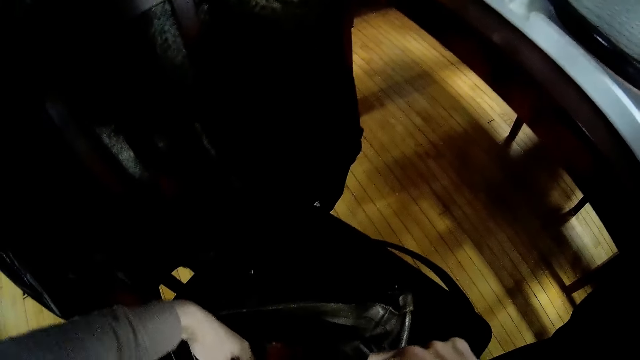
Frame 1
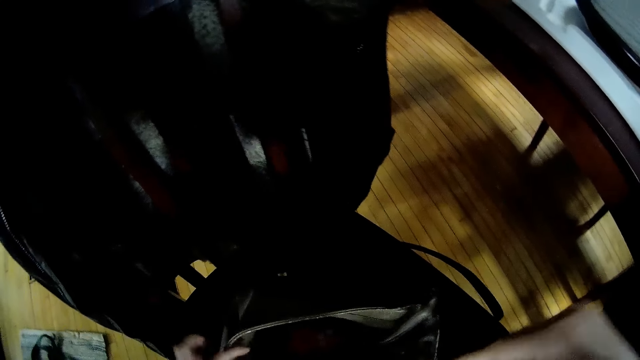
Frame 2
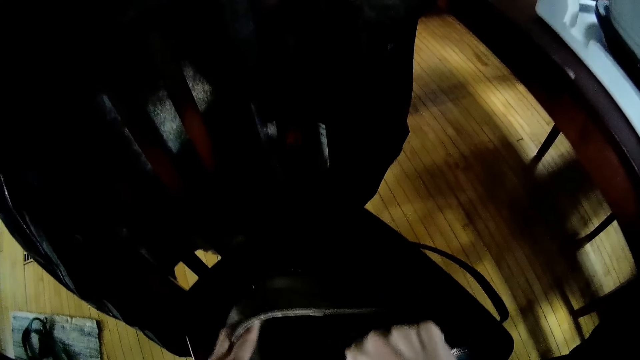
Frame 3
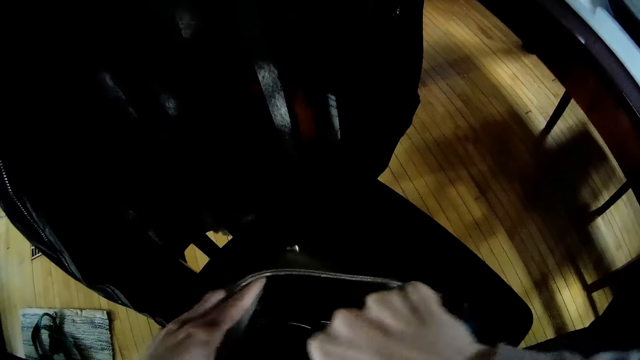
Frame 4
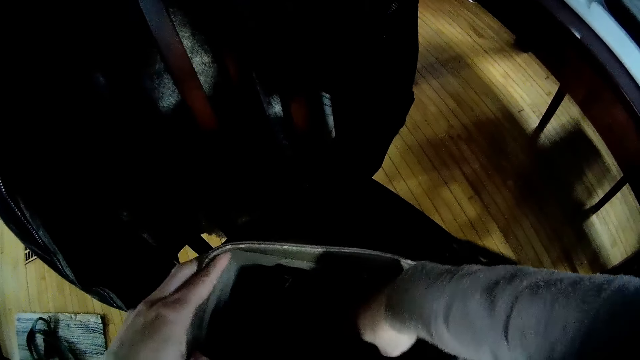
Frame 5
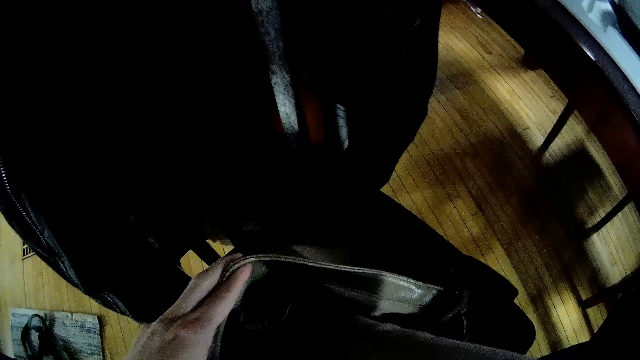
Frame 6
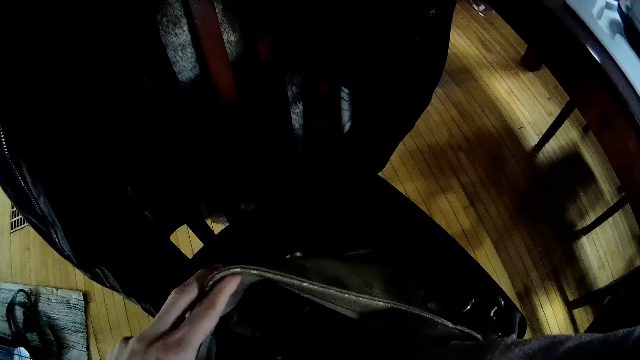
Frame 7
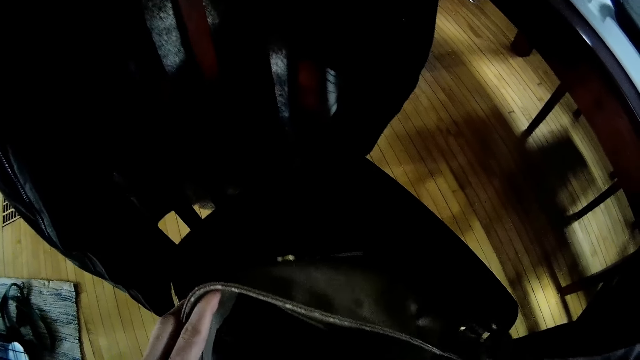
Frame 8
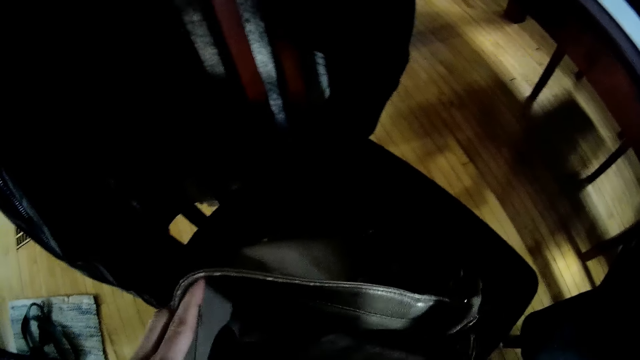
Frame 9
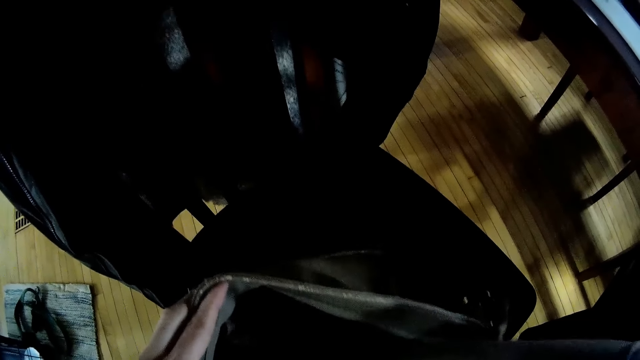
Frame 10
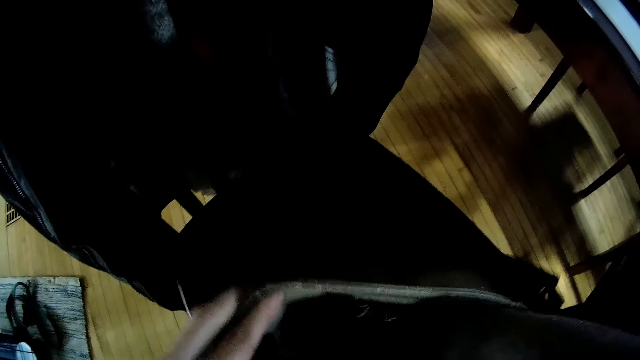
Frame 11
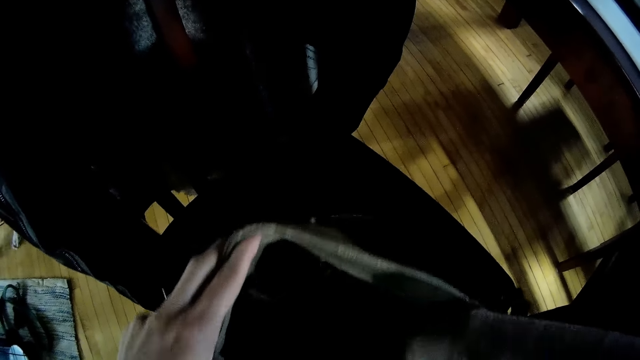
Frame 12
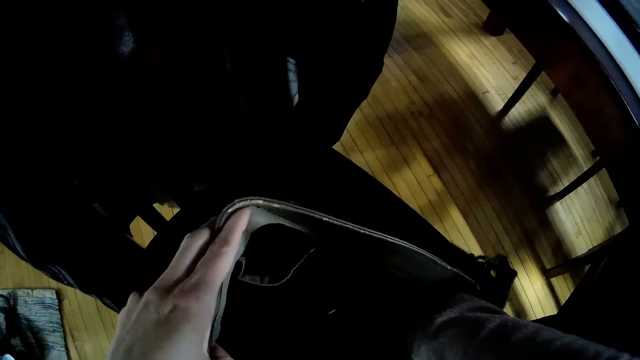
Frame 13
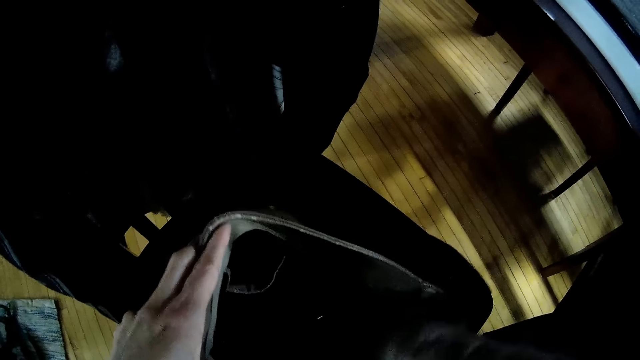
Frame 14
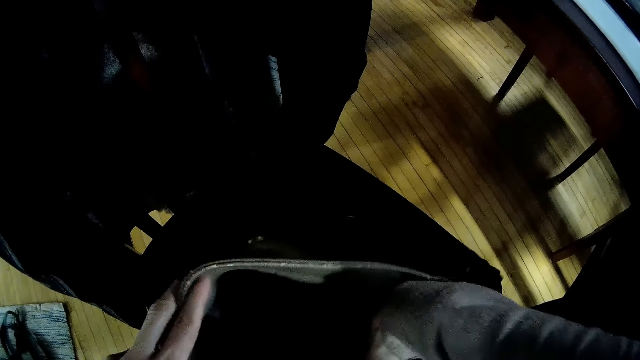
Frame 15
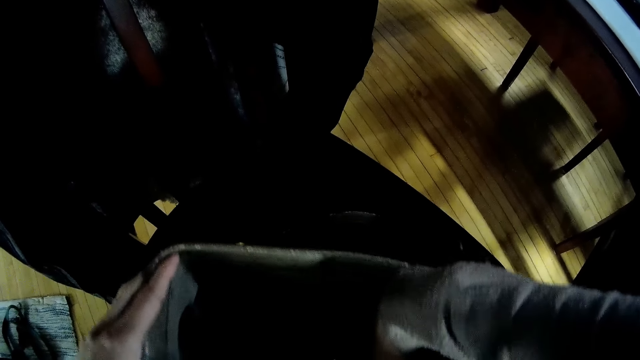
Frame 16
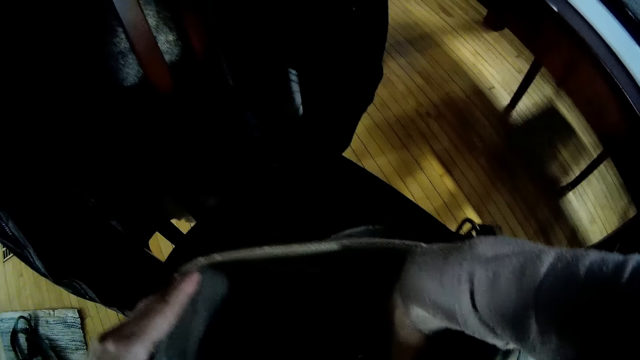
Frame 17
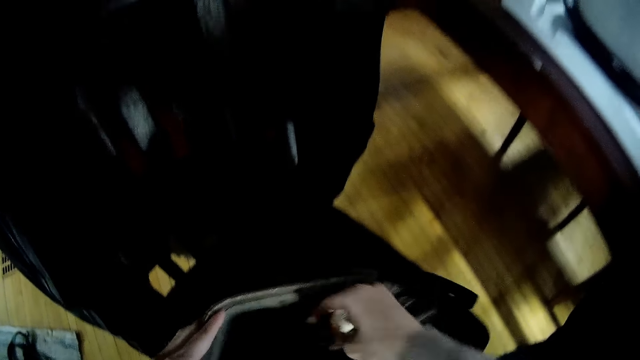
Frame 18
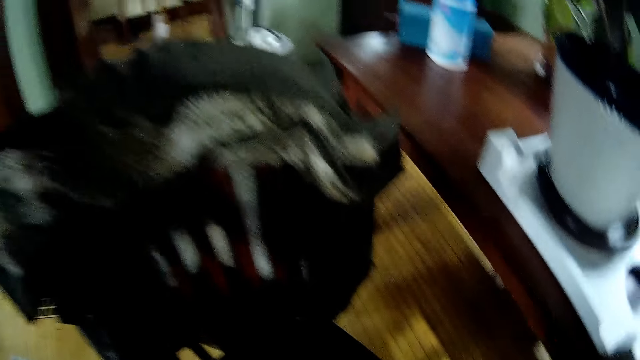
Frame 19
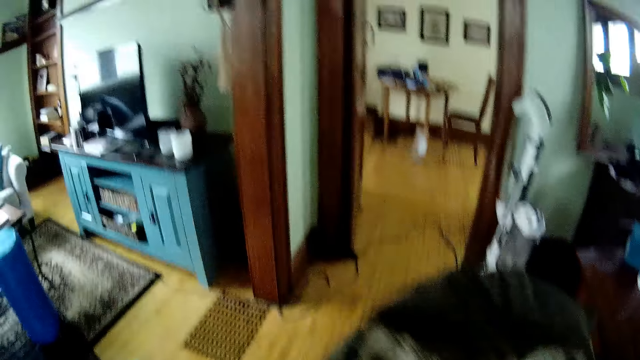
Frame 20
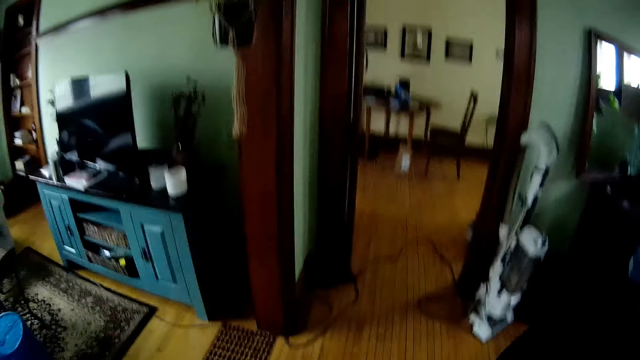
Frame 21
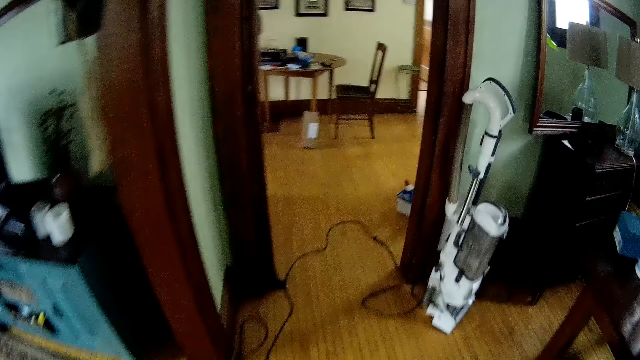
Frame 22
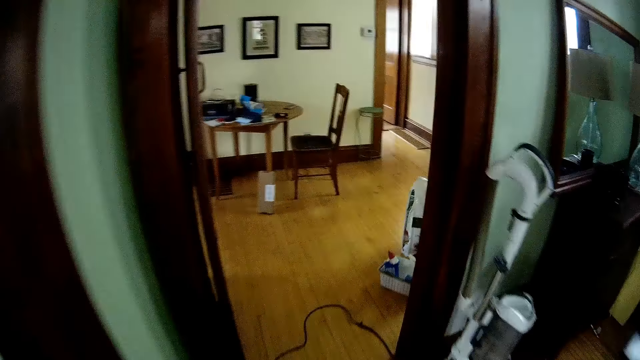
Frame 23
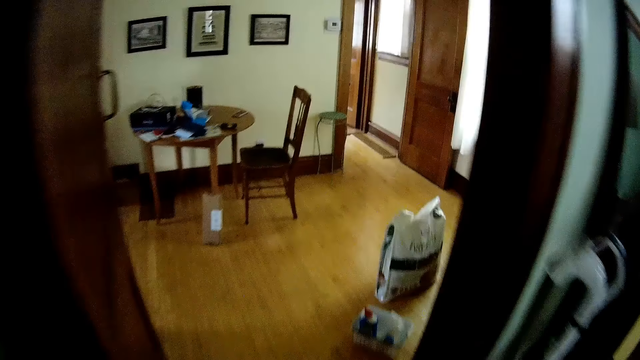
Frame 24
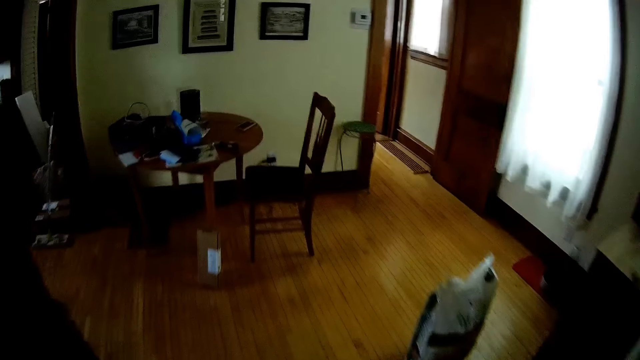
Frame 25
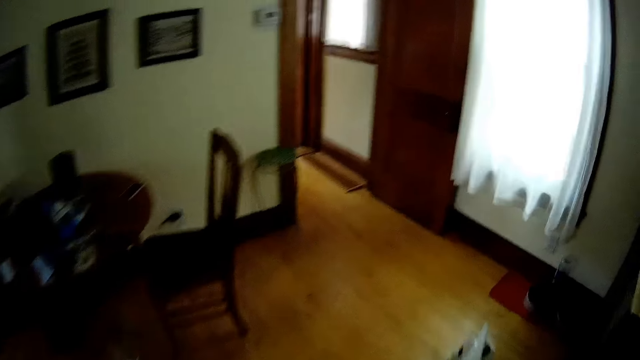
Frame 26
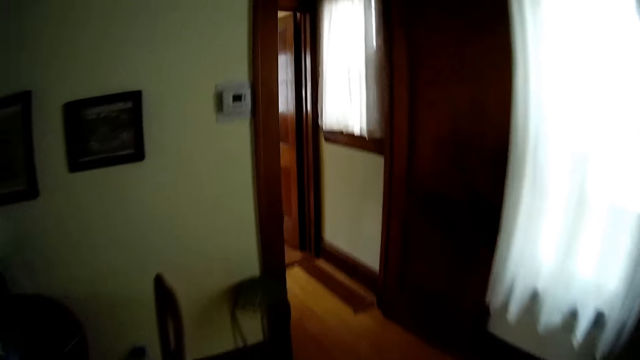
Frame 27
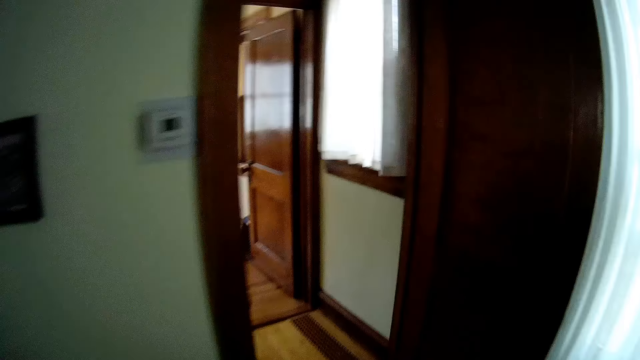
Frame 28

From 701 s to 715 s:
The camera wearer searches the bag and inserts a hand in the handbag. She places a disc plate into the bag with her right hand. She searches the bag. She brings out a container from the bag with her right hand. She walks around the house. She moves away from the room.

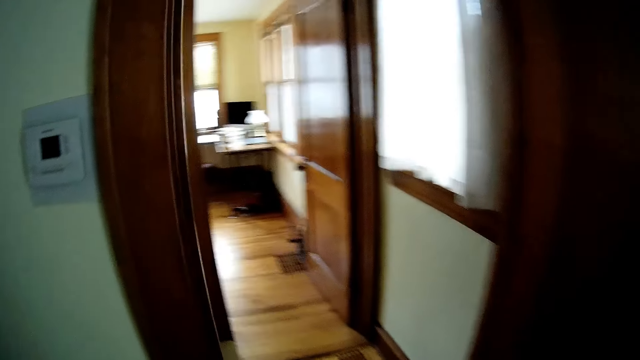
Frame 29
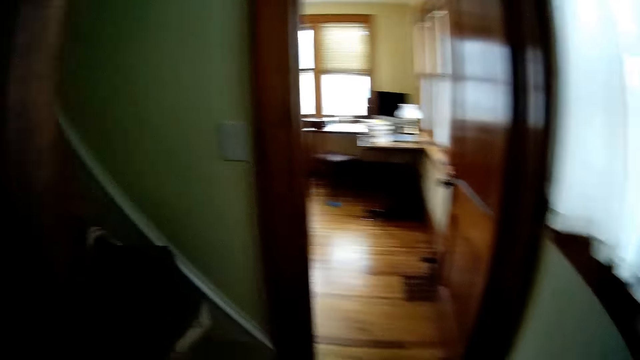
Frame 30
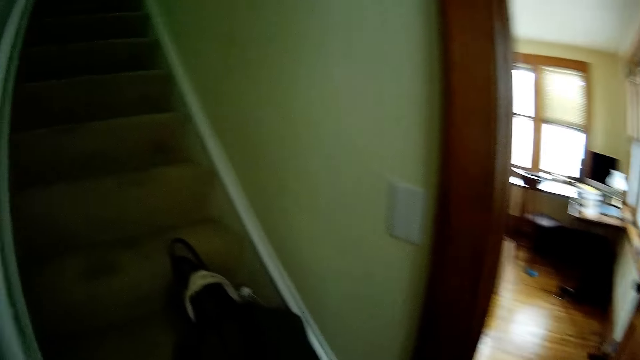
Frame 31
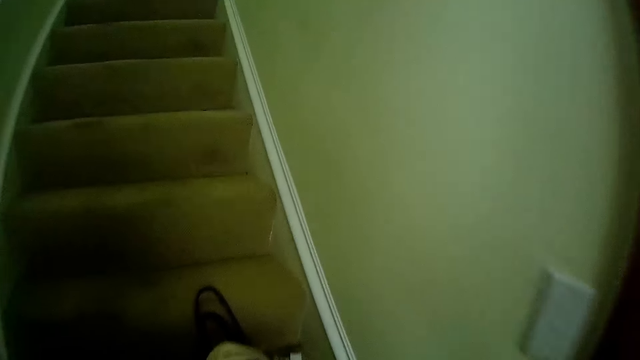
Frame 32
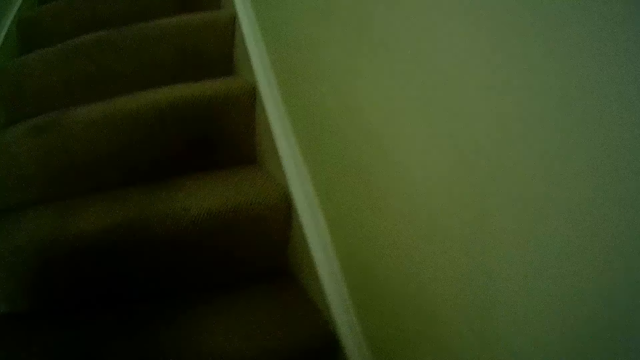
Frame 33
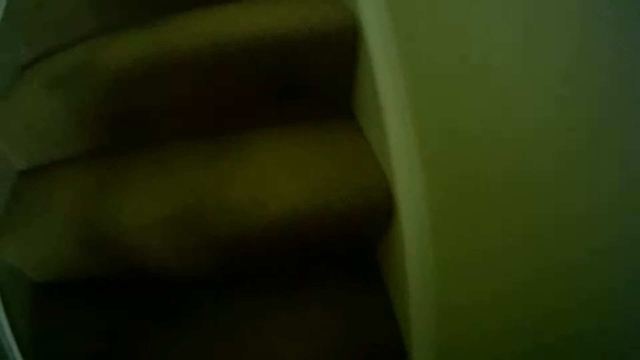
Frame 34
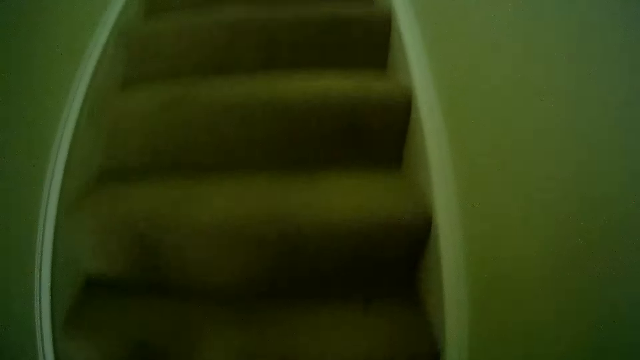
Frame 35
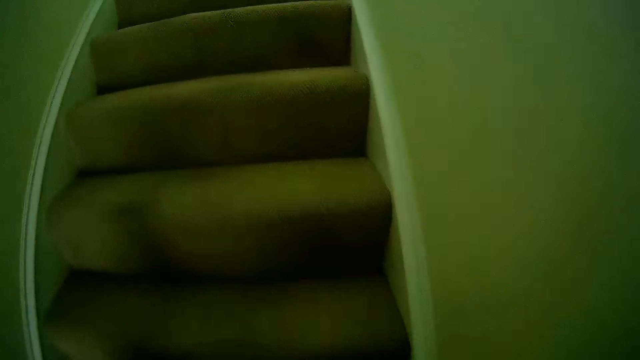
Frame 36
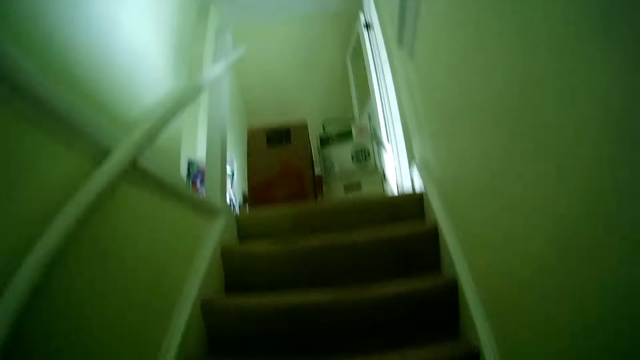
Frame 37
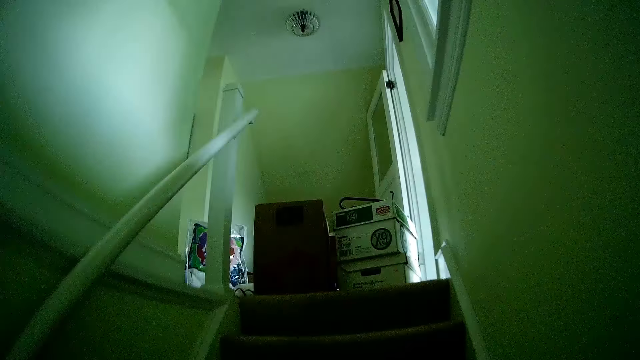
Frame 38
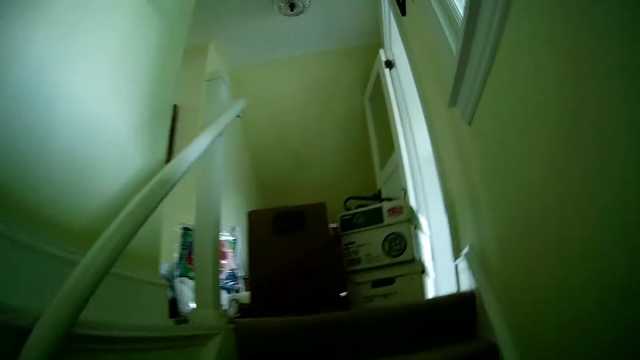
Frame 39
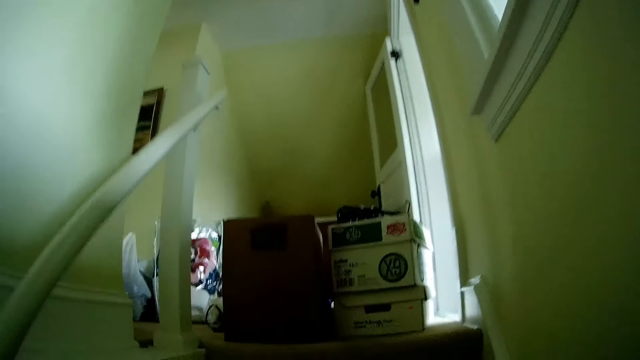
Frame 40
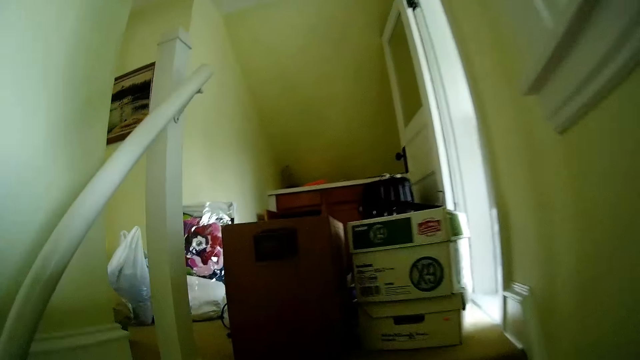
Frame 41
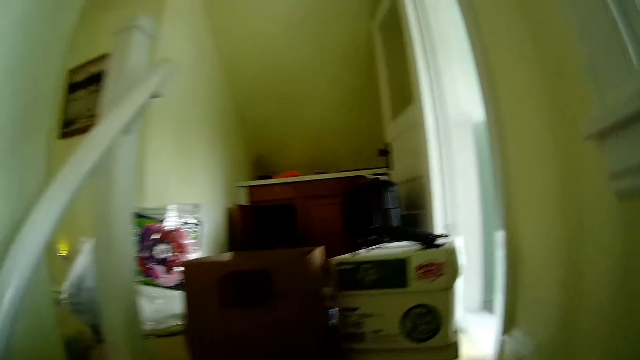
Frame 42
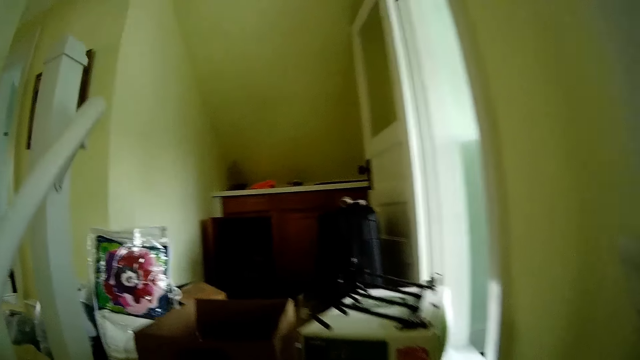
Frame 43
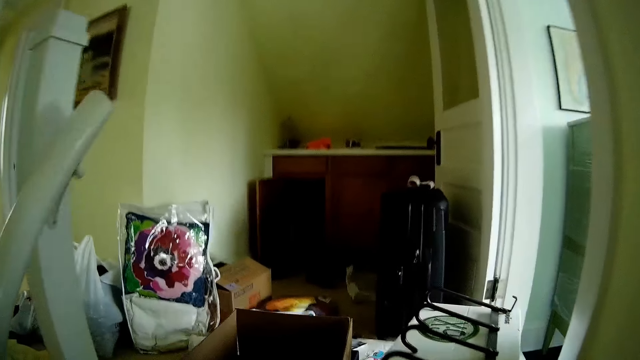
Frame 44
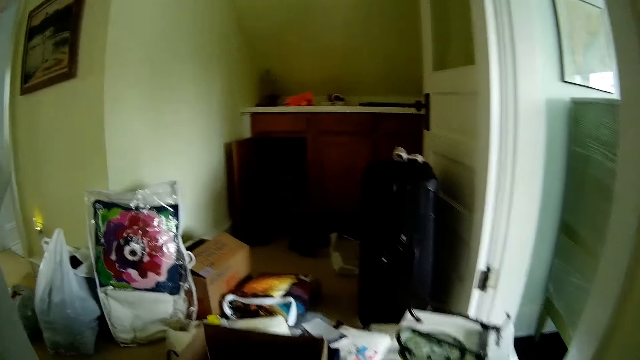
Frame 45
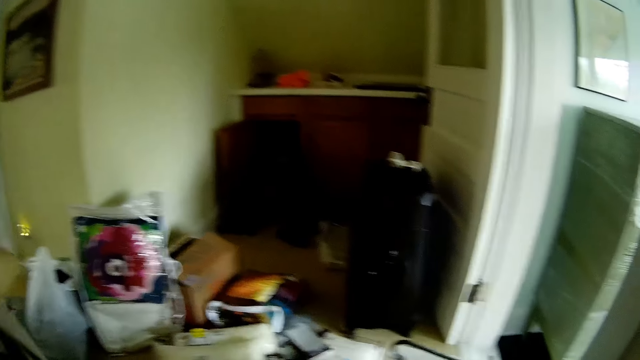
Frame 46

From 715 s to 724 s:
The camera wearer climbs a staircase.
